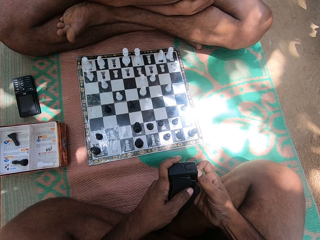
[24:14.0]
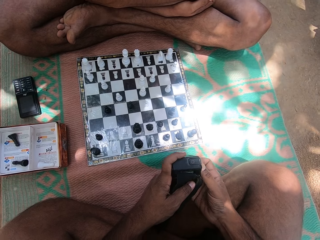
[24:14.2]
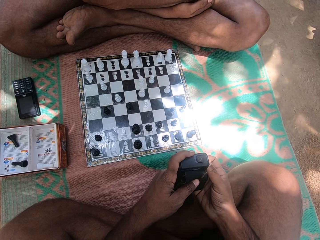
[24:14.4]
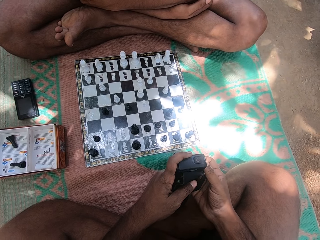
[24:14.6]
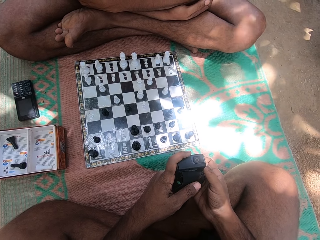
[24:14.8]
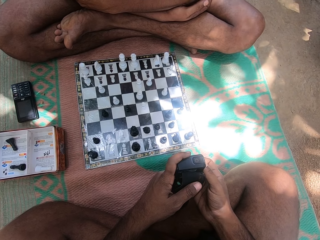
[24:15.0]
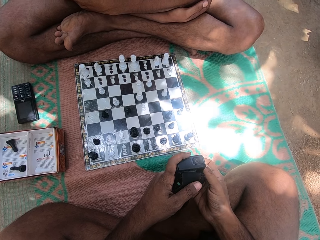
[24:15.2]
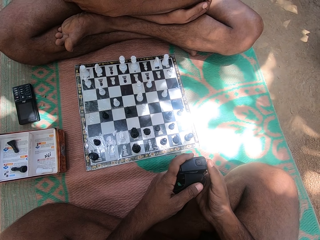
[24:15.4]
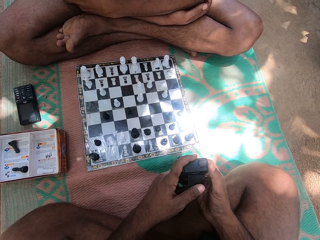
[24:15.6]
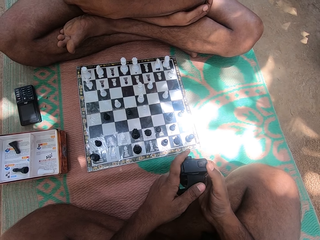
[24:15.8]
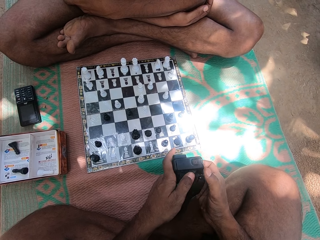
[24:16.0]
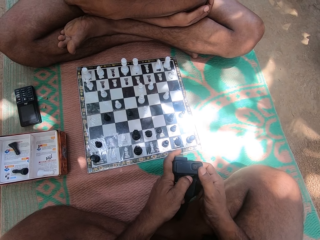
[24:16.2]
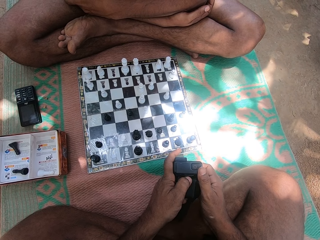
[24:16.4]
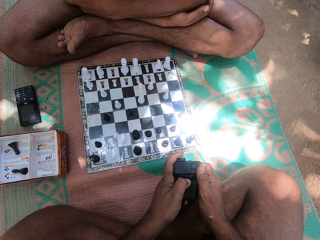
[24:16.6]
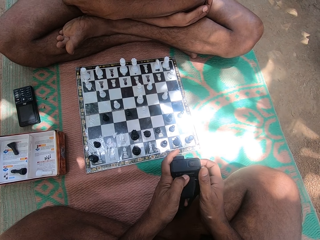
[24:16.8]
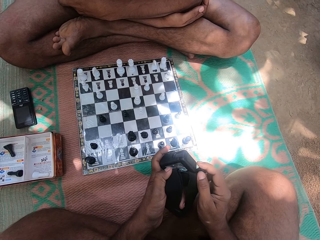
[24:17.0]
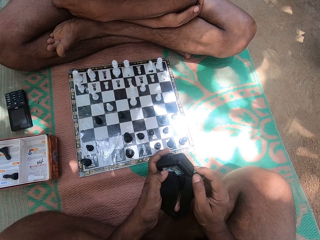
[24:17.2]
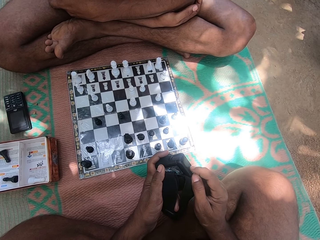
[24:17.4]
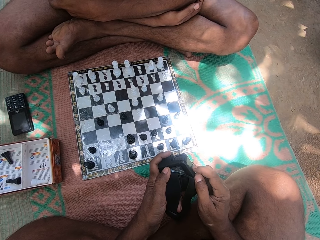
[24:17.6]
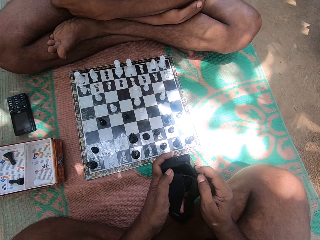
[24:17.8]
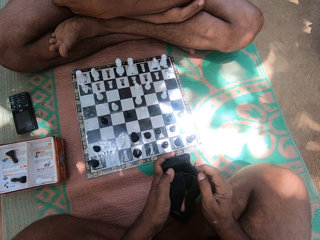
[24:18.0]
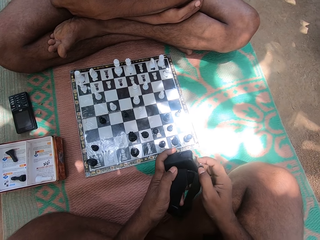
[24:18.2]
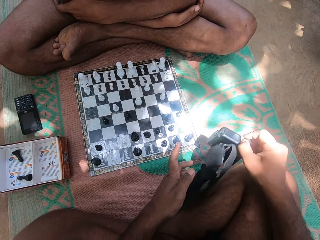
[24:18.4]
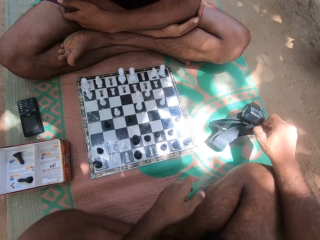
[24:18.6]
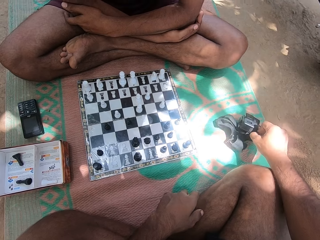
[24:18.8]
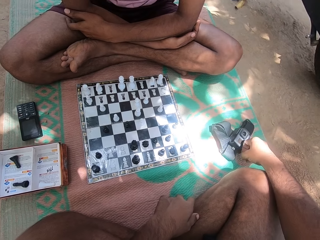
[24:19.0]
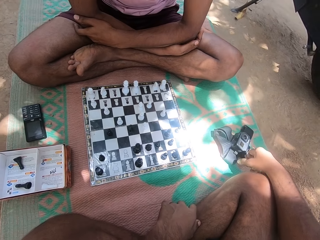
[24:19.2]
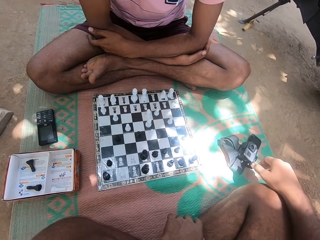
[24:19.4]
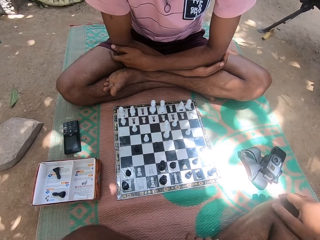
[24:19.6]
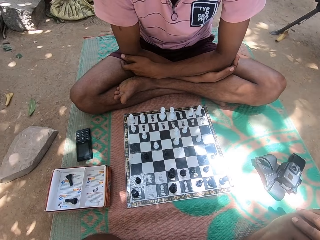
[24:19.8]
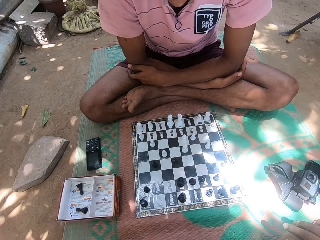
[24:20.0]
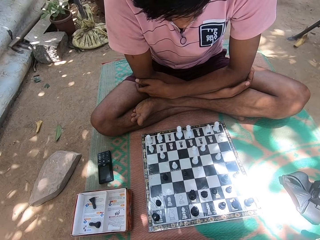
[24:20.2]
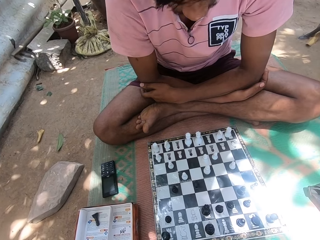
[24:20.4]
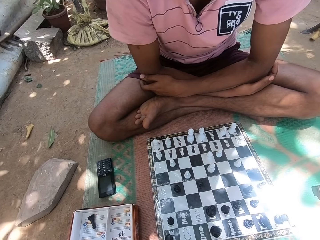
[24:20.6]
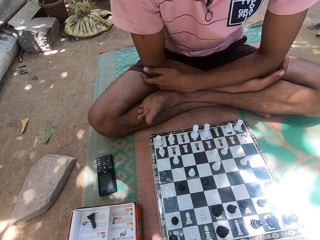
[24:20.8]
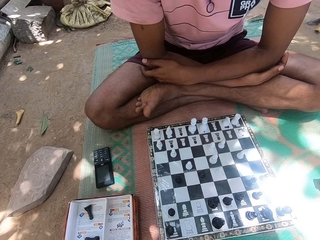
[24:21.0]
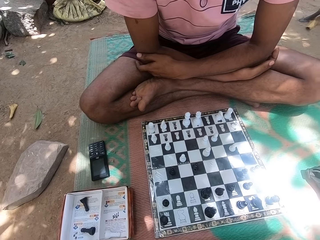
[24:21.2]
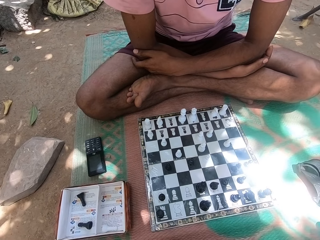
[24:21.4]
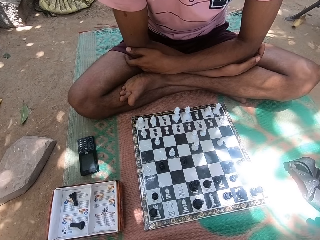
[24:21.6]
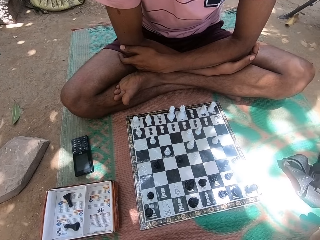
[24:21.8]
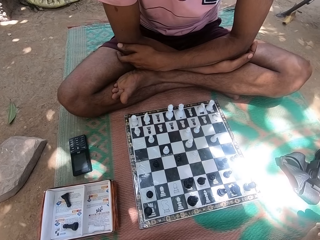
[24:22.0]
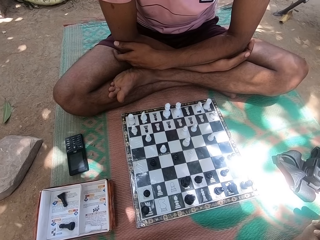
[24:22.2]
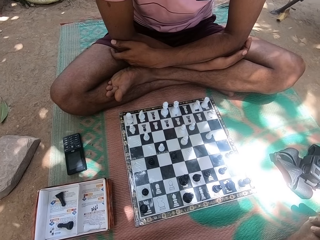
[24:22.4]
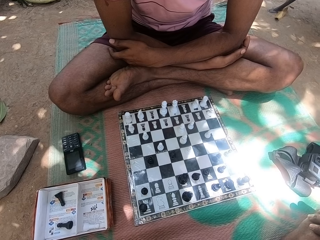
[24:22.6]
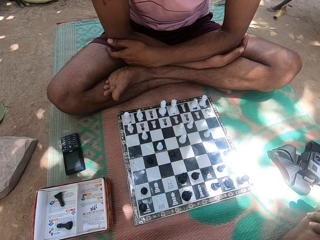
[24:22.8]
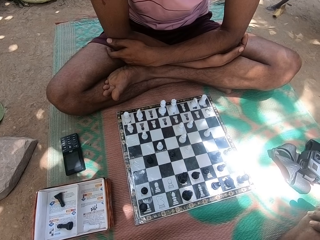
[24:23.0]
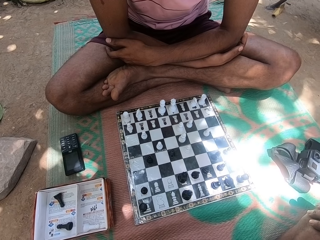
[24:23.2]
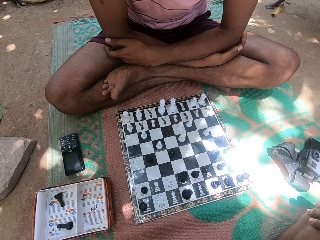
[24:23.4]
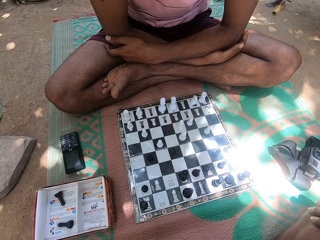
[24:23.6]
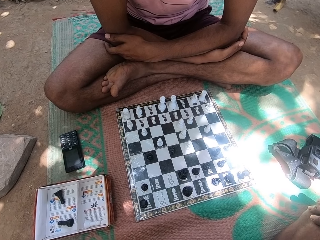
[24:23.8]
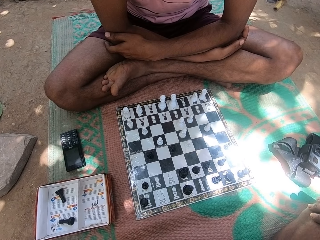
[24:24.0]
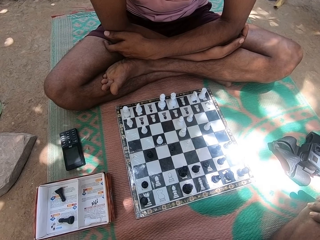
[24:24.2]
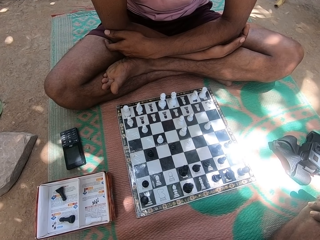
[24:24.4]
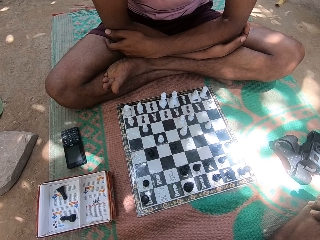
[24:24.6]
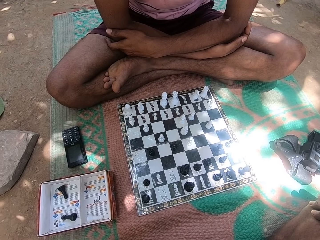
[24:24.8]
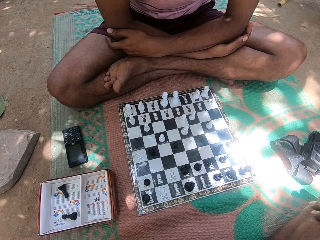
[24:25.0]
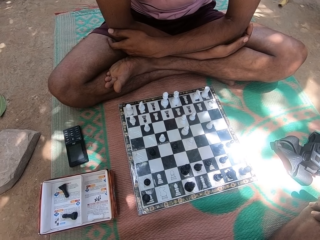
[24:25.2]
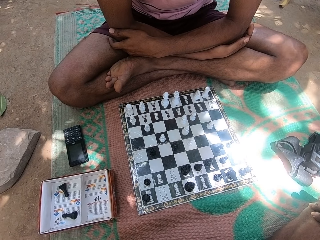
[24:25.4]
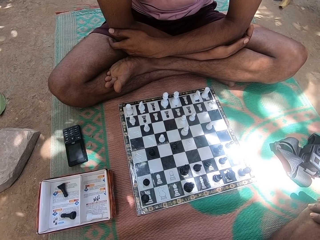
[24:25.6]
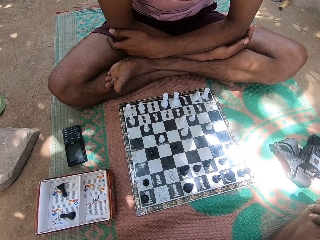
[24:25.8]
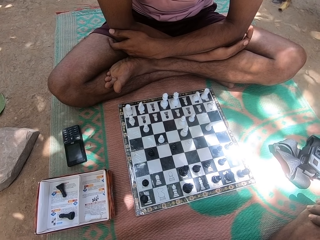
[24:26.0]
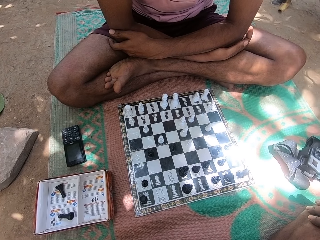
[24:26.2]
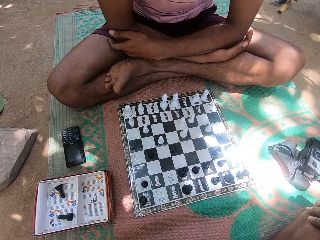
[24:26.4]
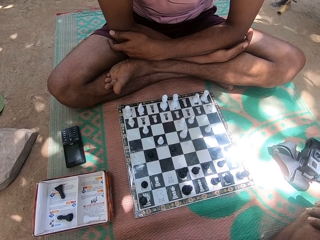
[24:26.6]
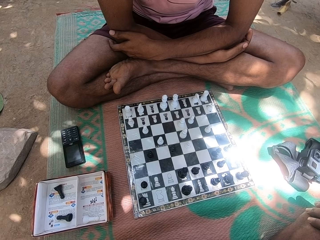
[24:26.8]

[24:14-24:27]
The camera wearer operates the camera with the right hand. They place the camera on the mat with the right hand. They look at the chess pieces on the chess board.

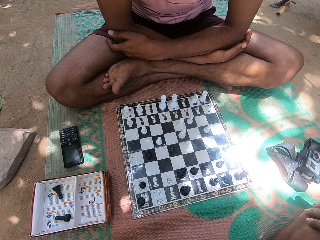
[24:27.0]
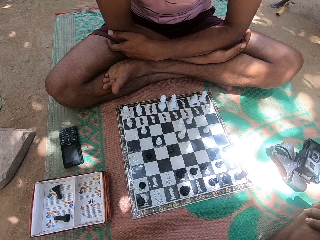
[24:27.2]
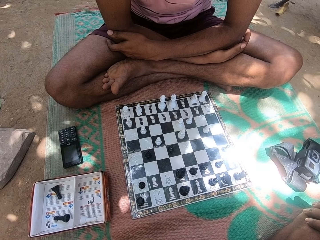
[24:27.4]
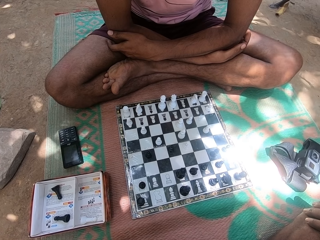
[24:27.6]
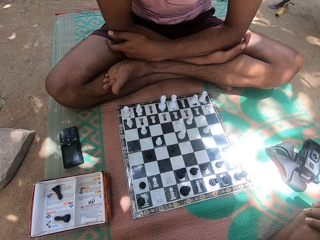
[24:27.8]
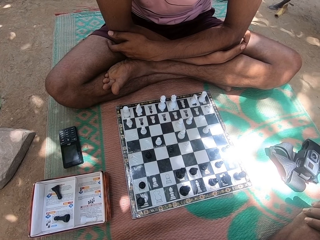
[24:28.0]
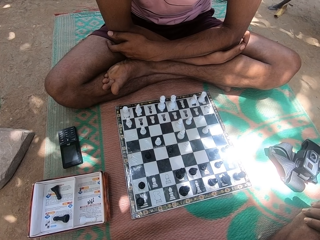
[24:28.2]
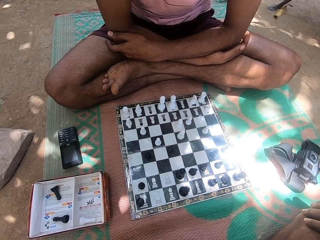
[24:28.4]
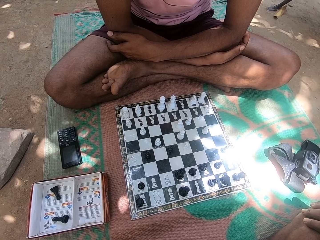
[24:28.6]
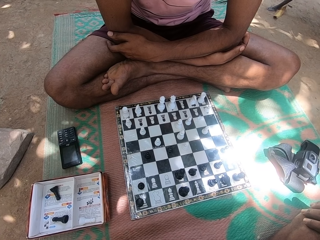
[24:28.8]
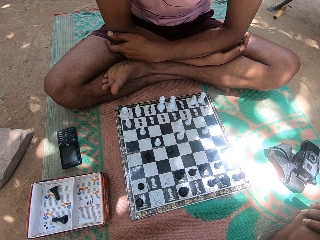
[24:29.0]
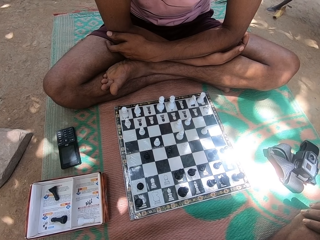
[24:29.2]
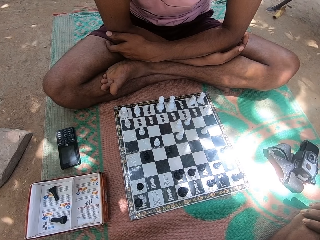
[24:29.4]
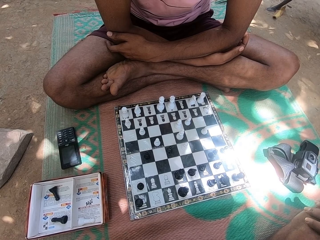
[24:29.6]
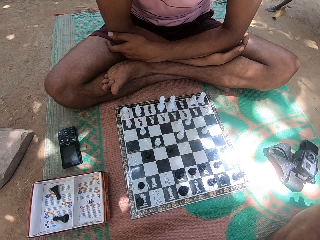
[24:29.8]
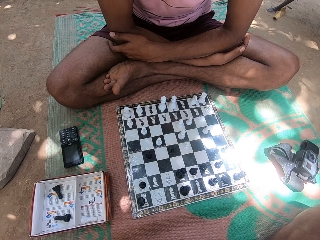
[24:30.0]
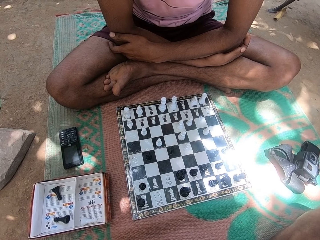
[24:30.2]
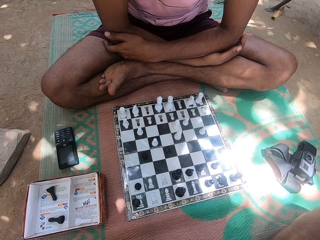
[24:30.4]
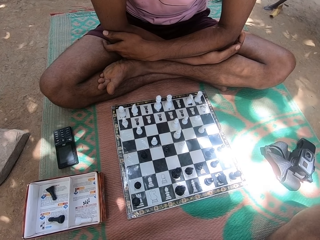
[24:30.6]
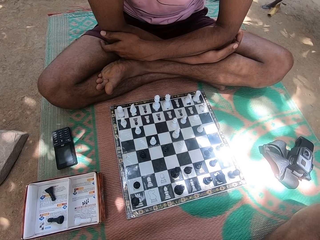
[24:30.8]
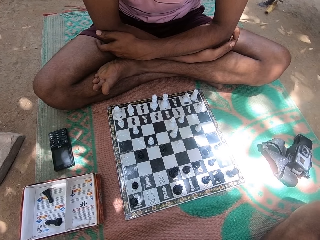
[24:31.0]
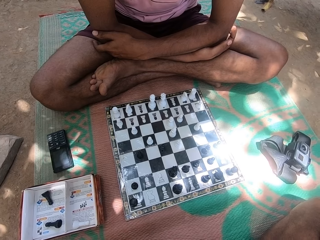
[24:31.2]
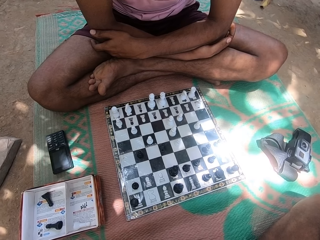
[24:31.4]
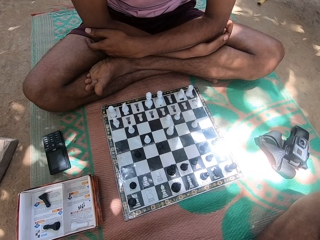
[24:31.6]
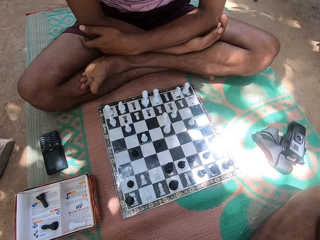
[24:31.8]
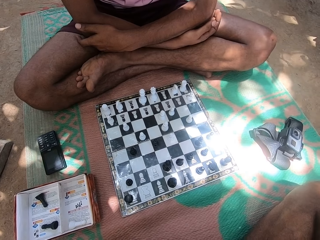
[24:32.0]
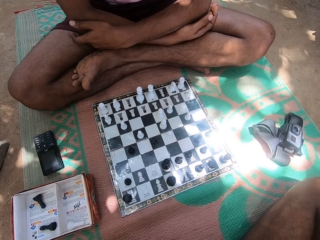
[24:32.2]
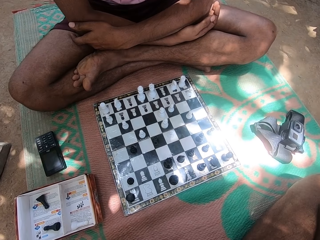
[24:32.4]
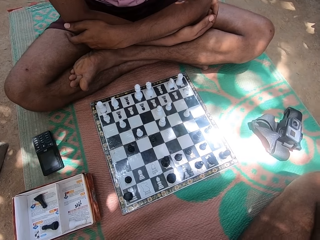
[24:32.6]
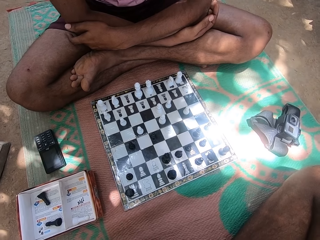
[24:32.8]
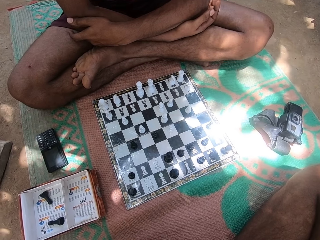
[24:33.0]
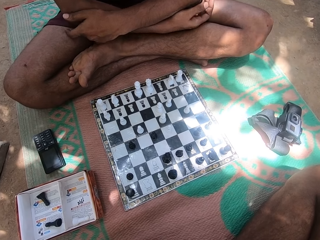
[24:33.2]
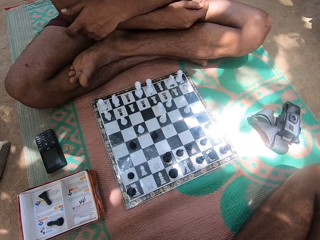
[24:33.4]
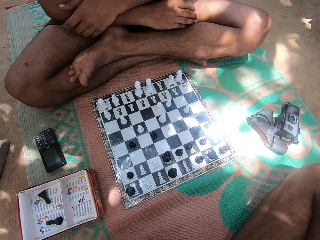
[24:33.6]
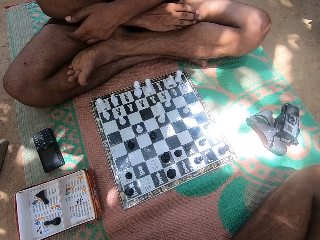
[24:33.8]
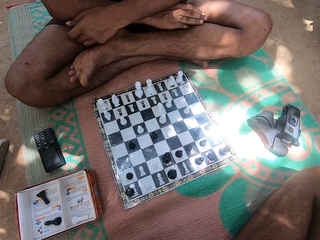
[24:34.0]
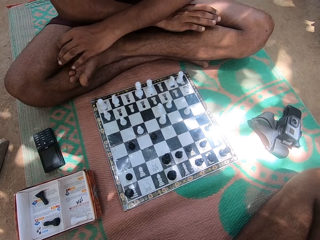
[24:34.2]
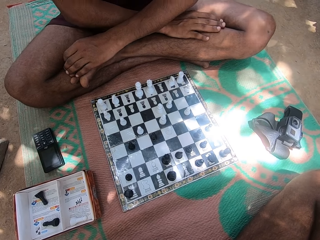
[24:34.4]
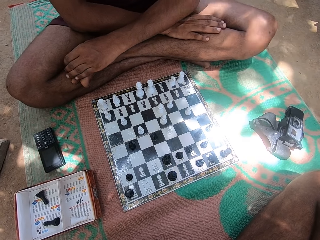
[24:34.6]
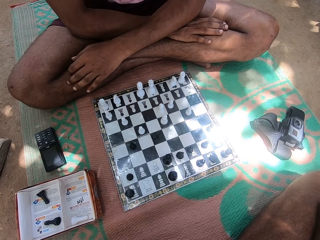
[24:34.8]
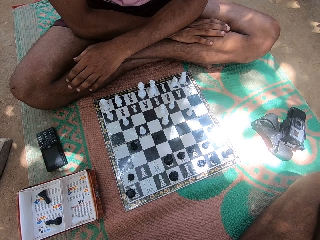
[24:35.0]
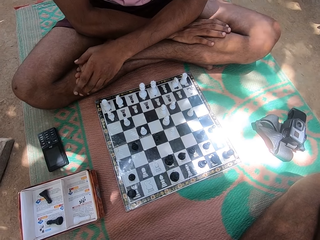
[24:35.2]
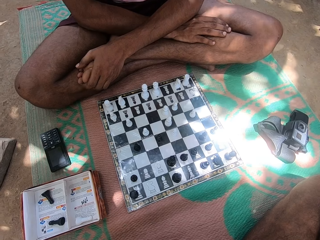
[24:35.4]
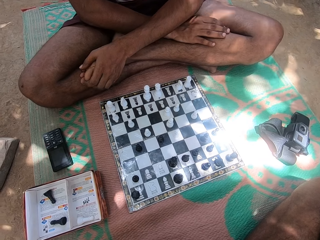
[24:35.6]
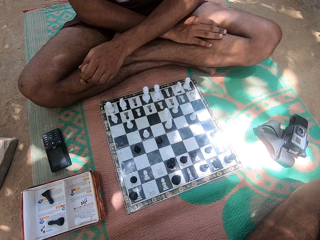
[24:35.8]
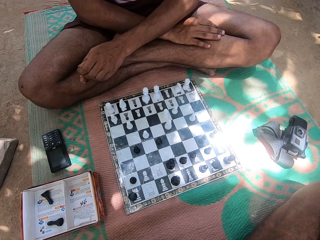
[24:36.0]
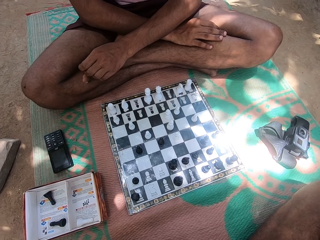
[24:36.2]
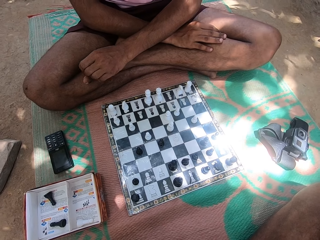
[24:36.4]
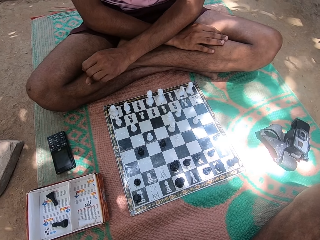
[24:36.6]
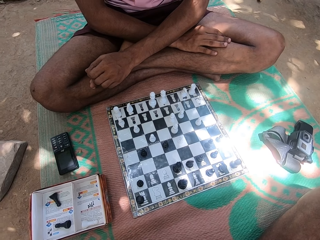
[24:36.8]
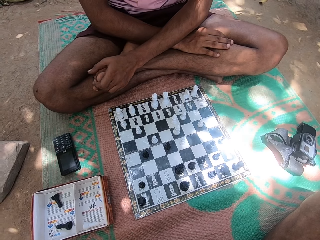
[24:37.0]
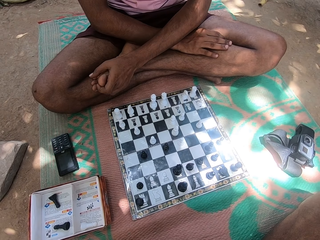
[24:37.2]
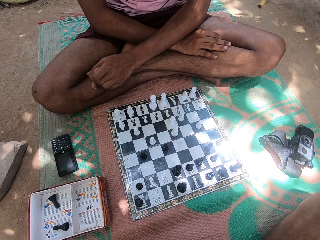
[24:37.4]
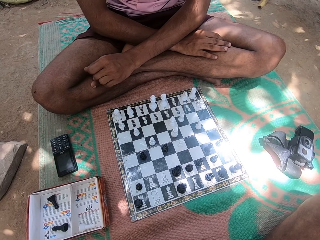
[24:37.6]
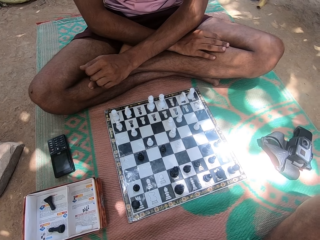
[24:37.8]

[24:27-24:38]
The camera wearer looks at the legs of a person. They look at the chess pieces on the chess board.
